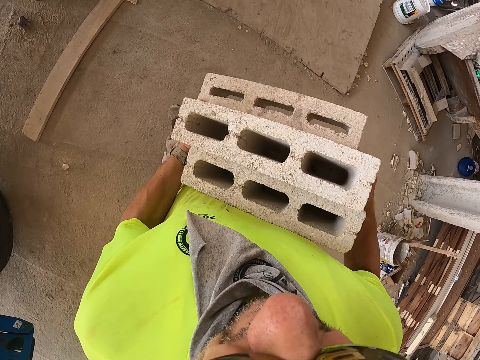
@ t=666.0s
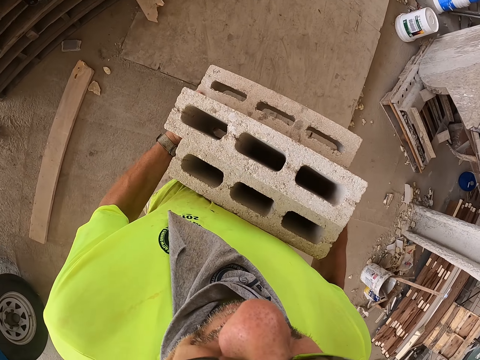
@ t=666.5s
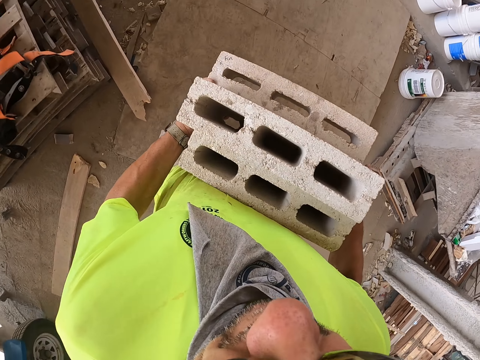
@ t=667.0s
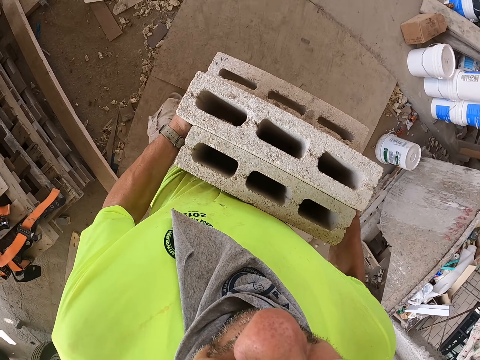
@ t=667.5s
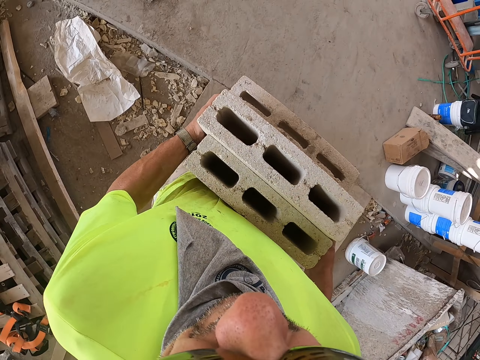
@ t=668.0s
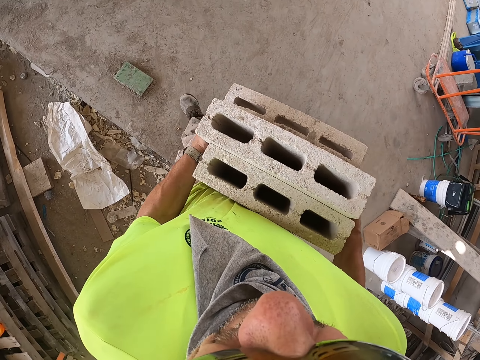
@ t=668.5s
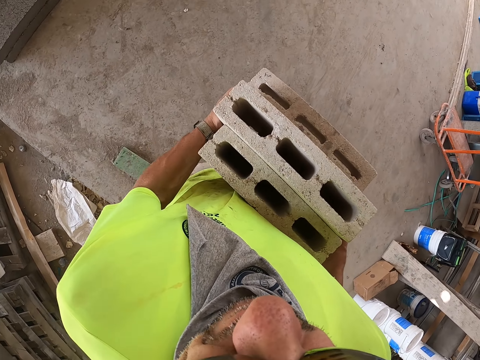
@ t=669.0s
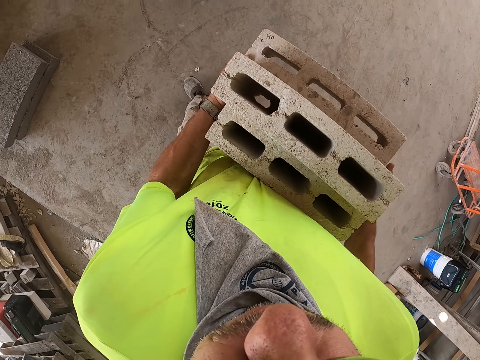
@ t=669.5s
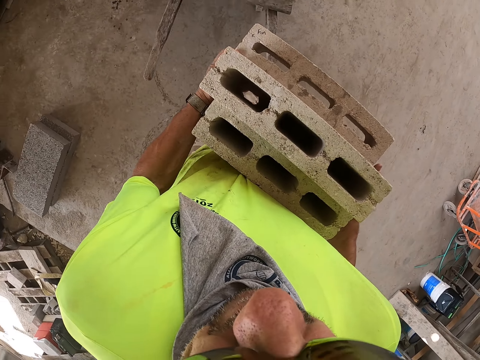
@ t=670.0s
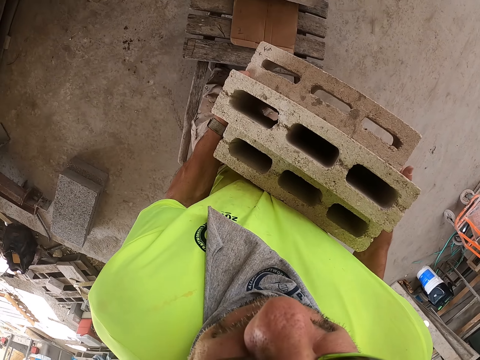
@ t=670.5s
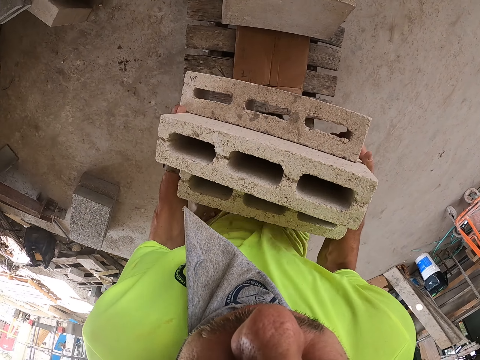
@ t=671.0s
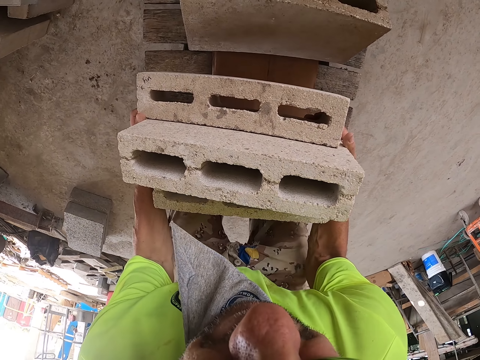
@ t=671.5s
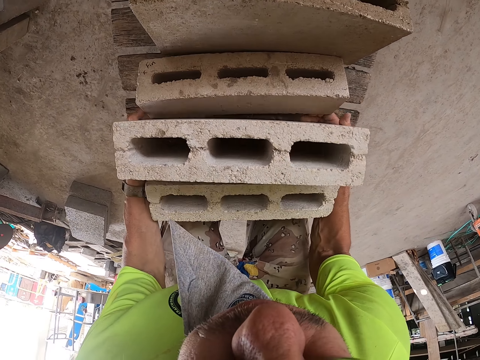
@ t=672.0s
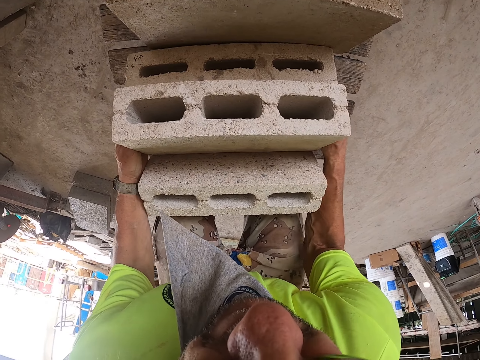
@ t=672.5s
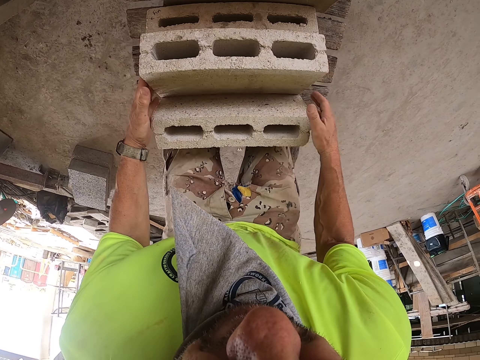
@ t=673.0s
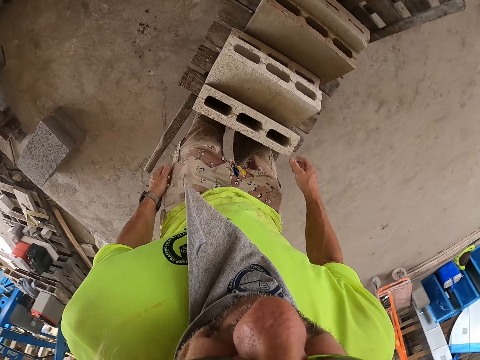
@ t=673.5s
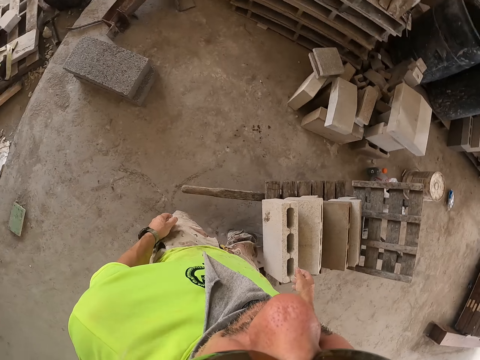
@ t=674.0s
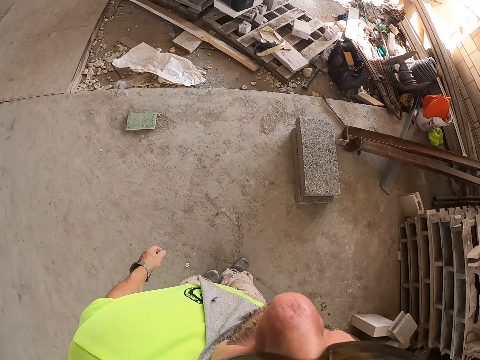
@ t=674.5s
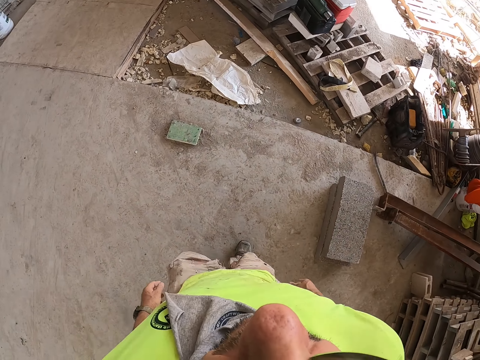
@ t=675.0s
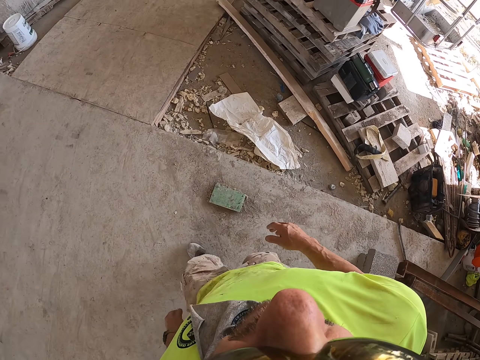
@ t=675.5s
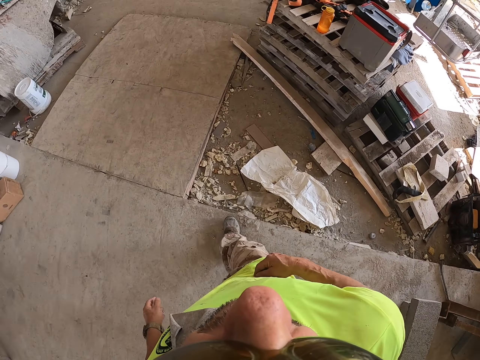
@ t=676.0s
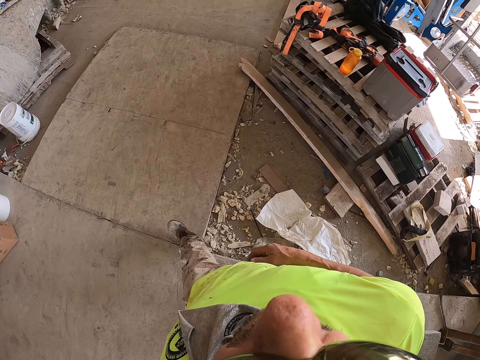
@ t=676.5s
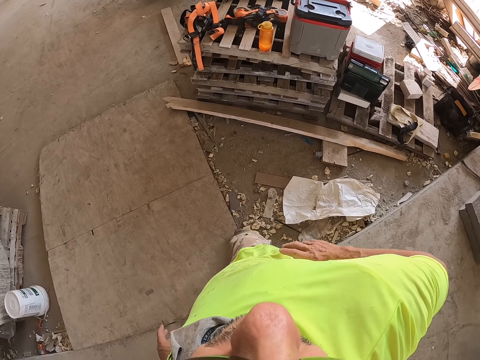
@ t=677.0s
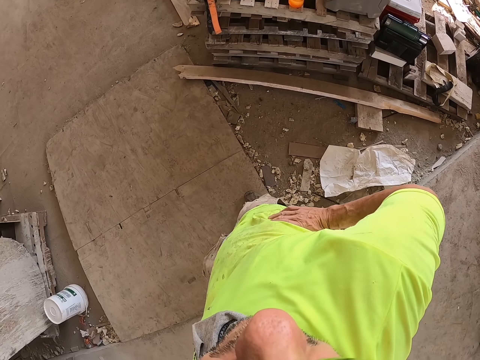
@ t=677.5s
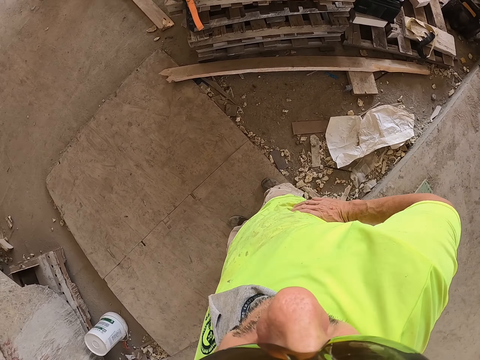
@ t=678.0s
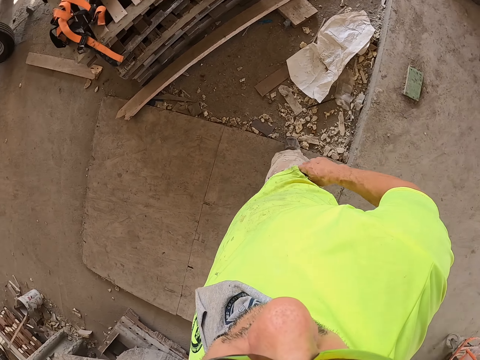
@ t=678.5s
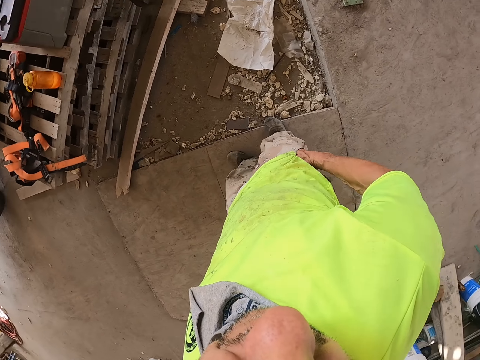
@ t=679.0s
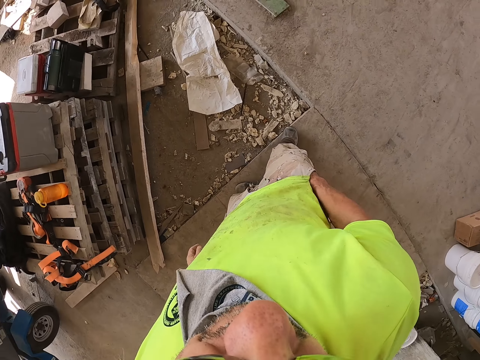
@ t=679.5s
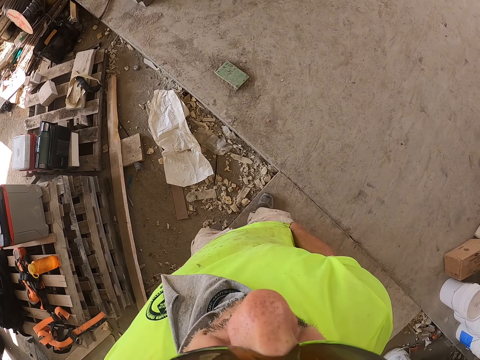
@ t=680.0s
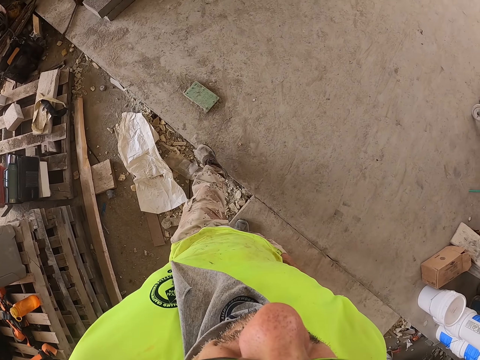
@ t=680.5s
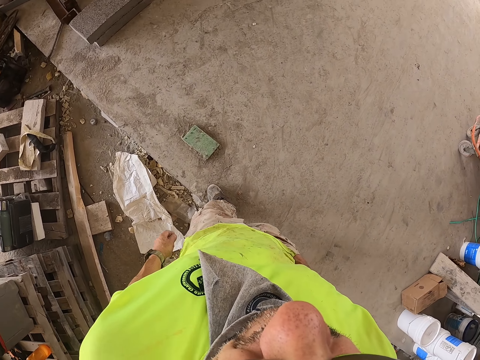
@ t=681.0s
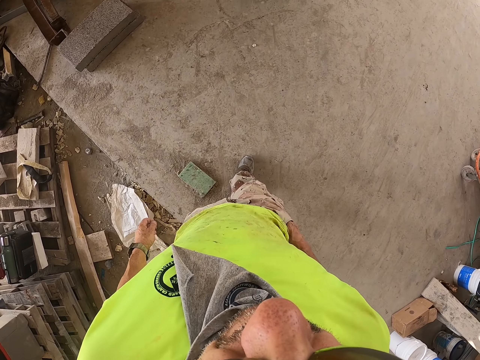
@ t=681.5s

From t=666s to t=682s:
The camera wearer places bricks on the cart. He walks away from the bricks. He walks around the construction site. He wipes his hand on the shirt. He puts his hands on the waist. He puts his hand inside the pocket. He walks around the construction site.

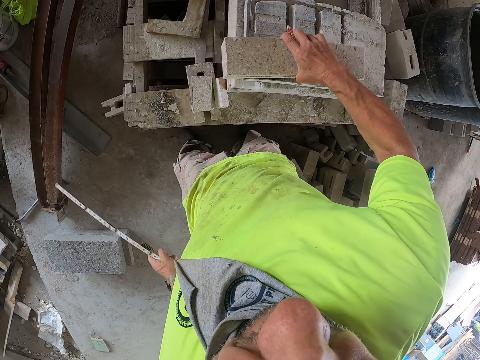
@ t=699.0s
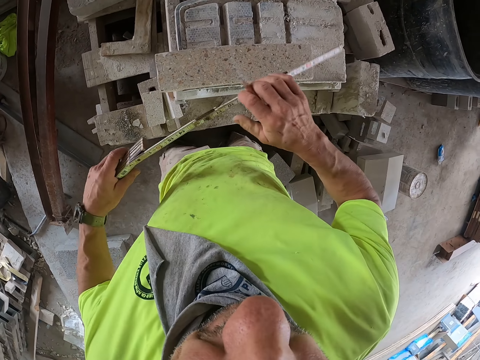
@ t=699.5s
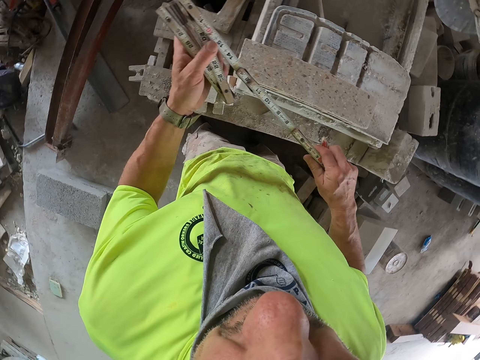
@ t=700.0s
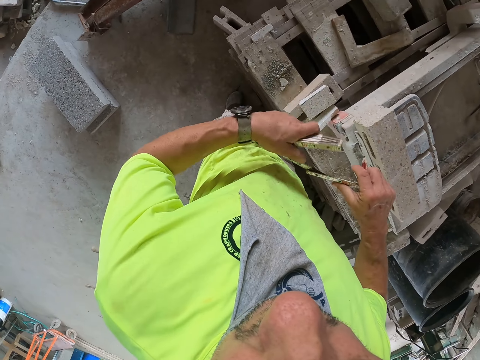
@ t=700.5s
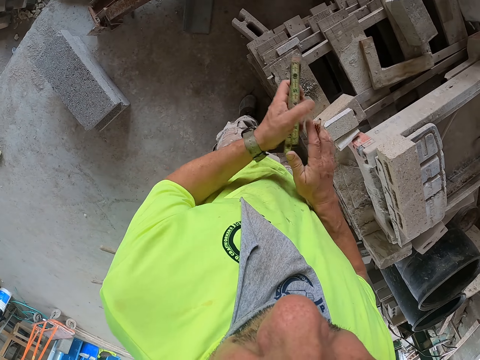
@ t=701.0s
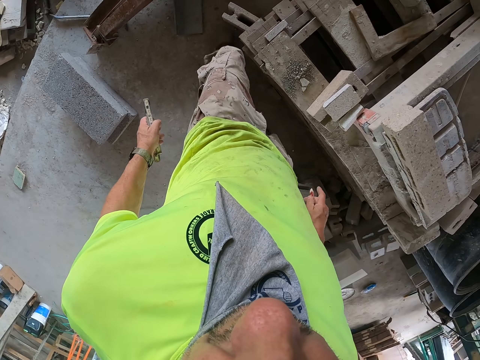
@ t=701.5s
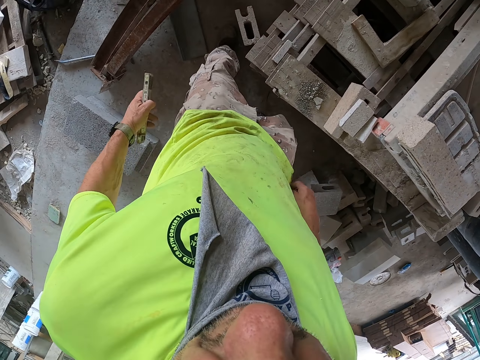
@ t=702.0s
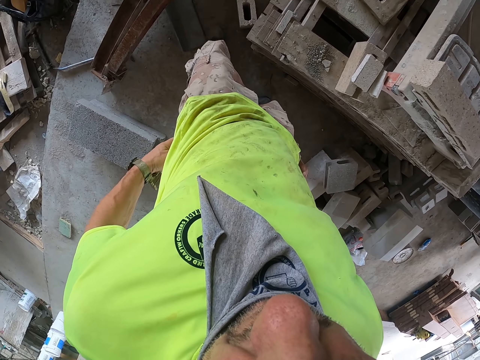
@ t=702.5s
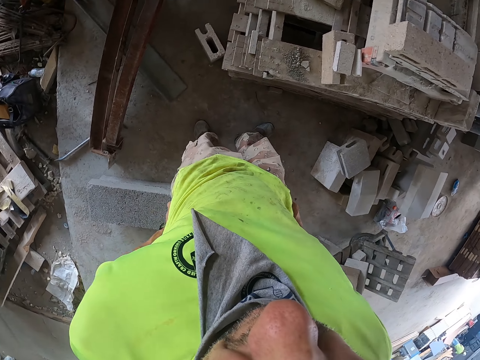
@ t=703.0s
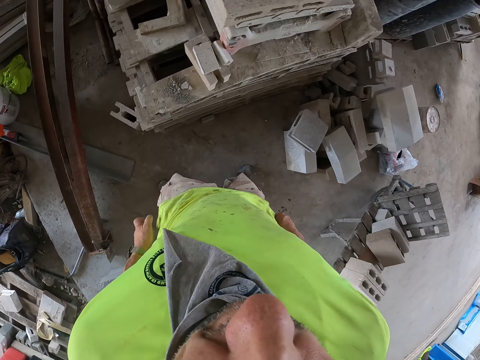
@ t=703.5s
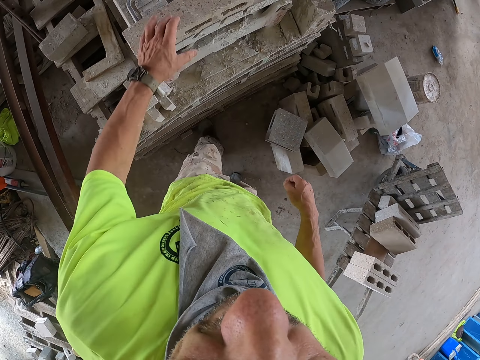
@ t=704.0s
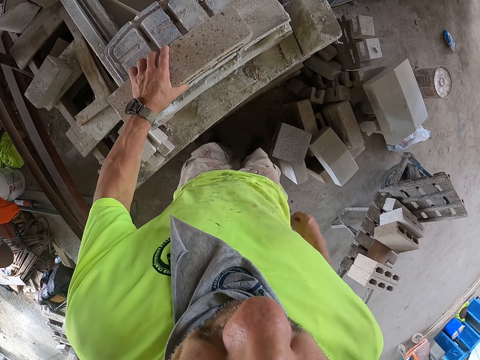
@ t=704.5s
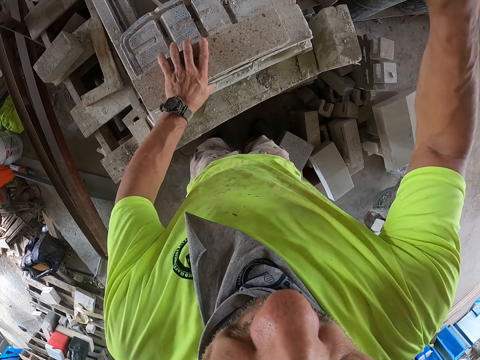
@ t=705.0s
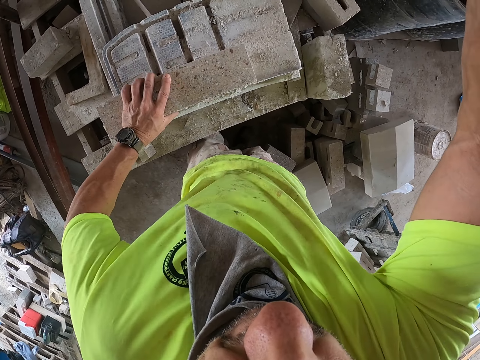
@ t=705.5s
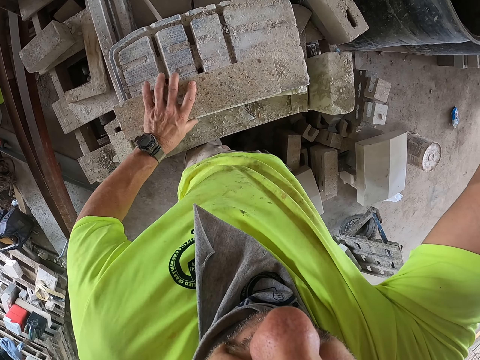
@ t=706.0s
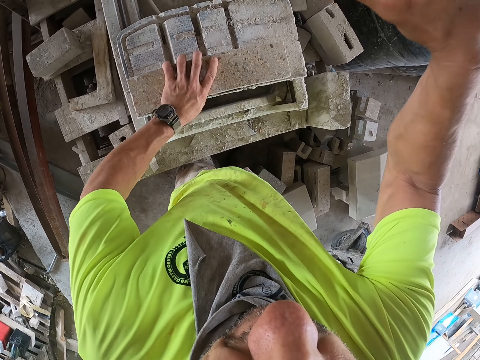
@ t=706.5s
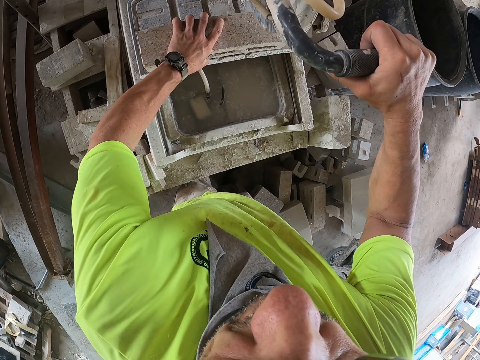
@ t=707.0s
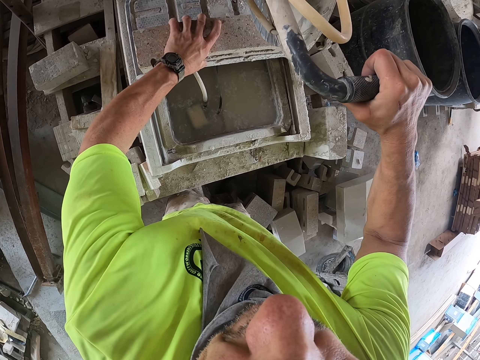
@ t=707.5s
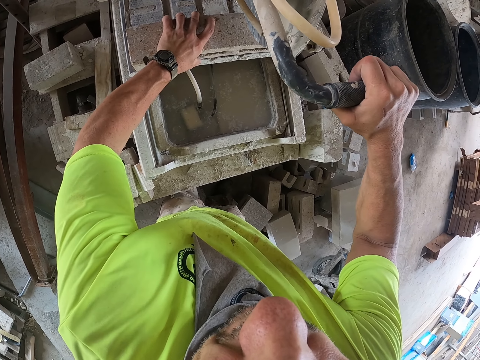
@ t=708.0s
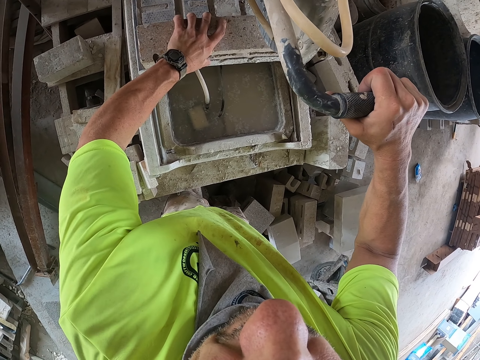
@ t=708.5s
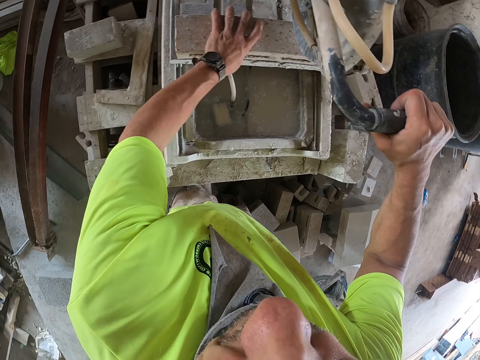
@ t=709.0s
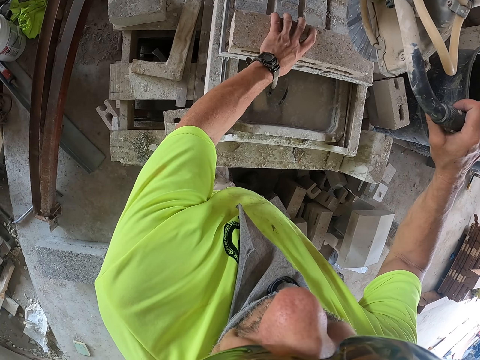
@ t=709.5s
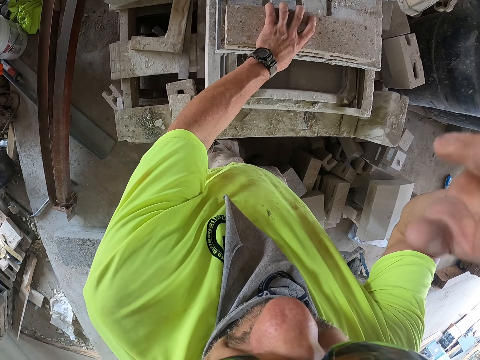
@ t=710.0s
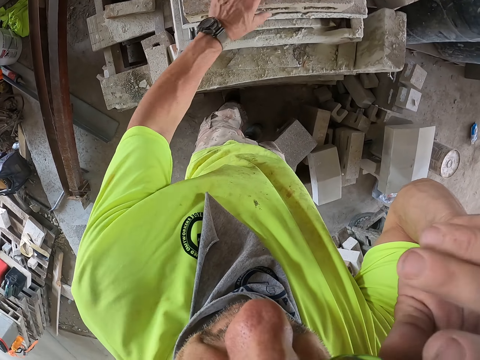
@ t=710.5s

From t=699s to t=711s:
The camera wearer places the brick on the stand. He folds the foldable measuring tape. He puts the foldable measuring tape in the pocket. He places a hand on the brick. He holds the brick. He pulls the machine down. He moves the brick. He holds the brick cutter. He marks the brick with the machine. He lifts his hand. He removes the glasses with the hand.
